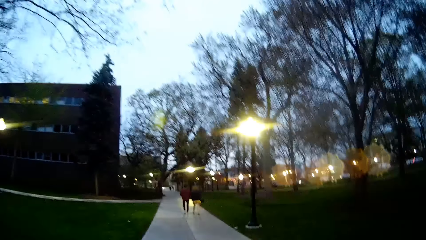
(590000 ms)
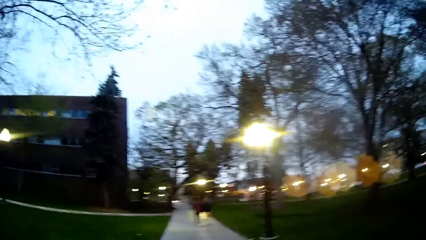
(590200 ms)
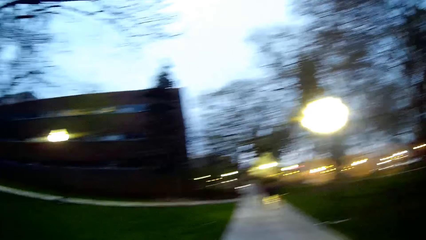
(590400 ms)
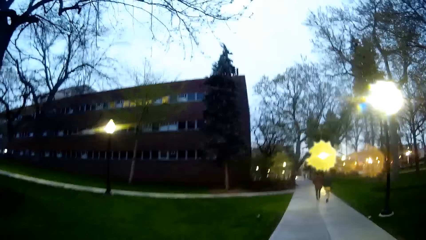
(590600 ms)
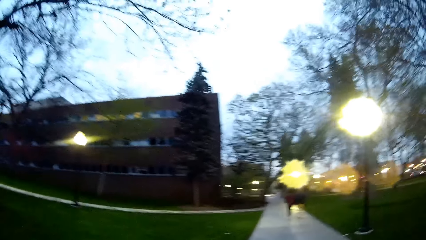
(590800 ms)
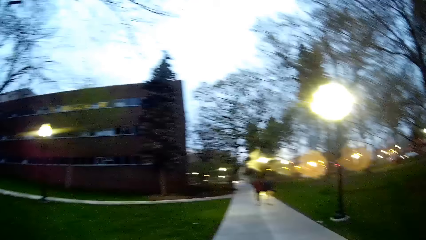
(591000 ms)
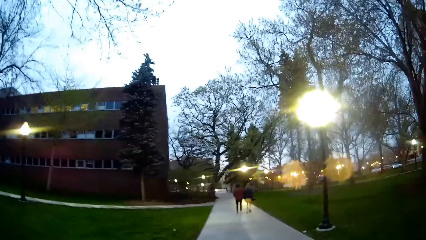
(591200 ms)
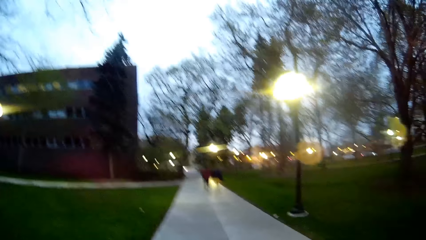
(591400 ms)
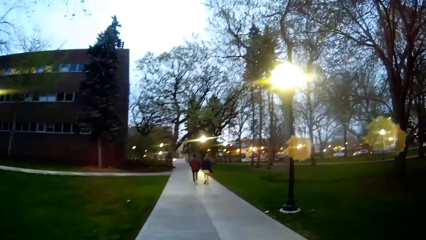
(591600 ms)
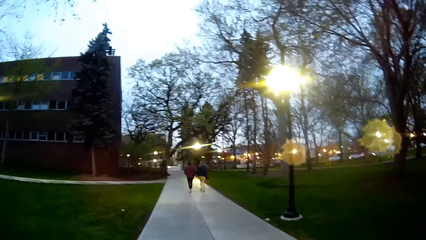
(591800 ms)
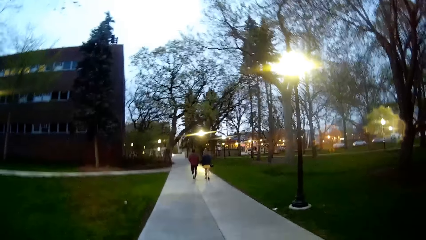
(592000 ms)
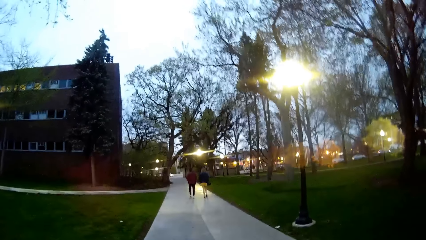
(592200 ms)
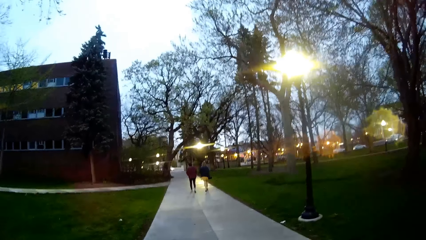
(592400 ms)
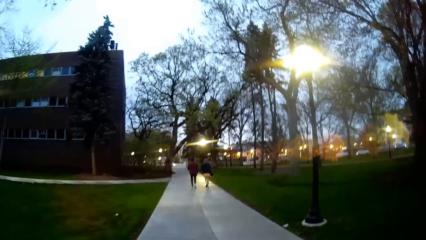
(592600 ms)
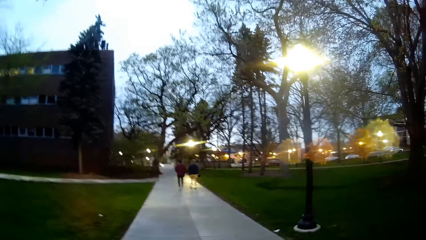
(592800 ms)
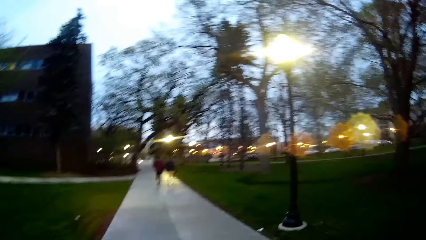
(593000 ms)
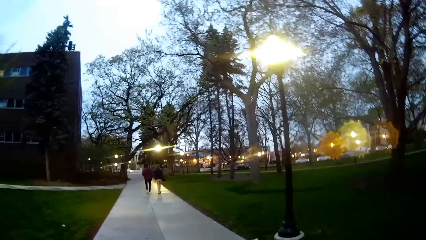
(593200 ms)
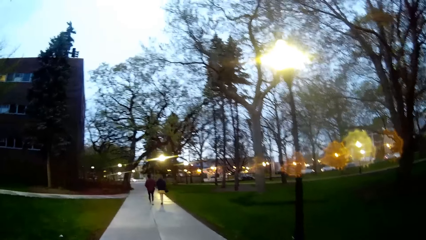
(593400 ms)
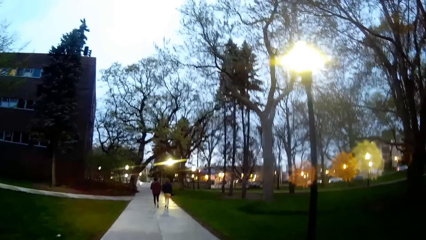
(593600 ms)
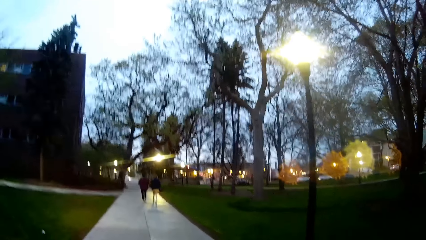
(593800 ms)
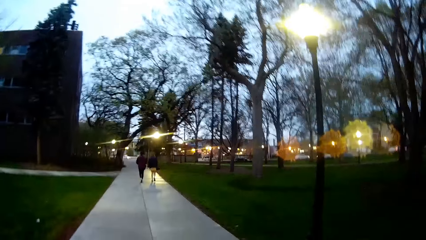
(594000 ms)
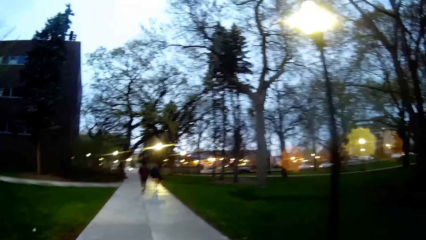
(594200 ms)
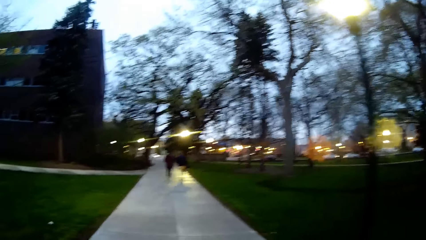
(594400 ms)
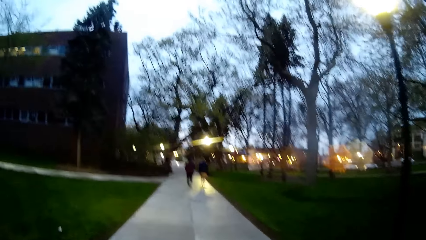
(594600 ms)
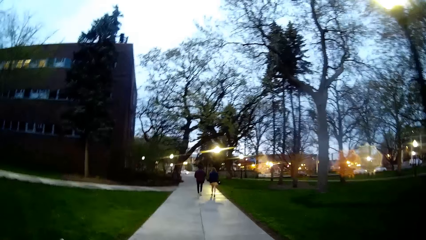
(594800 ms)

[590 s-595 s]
The camera wearer walks on the pavement.

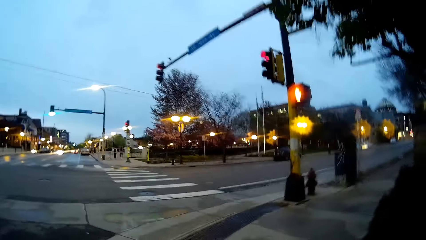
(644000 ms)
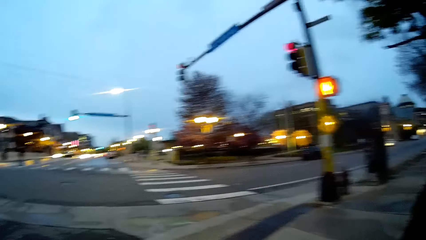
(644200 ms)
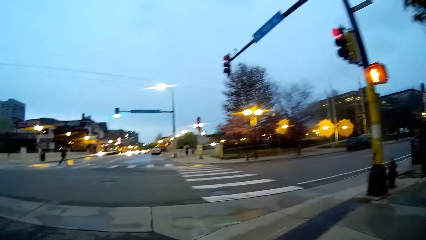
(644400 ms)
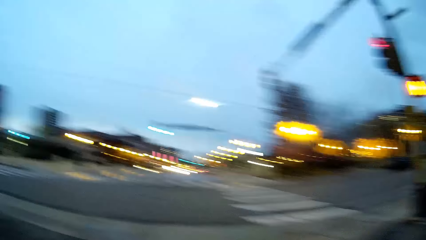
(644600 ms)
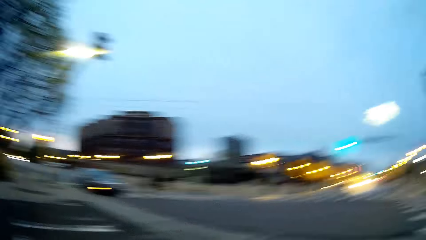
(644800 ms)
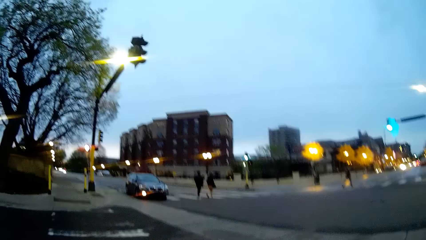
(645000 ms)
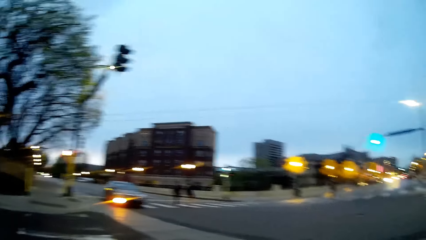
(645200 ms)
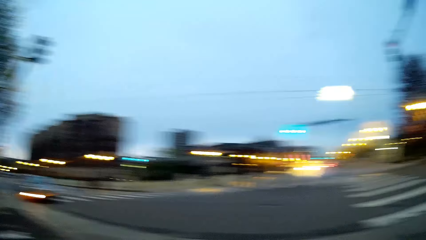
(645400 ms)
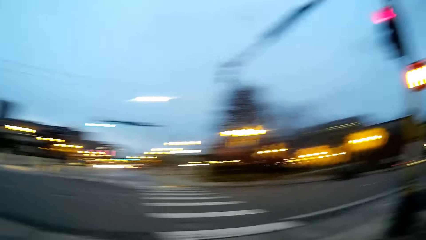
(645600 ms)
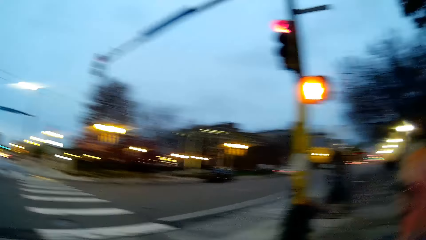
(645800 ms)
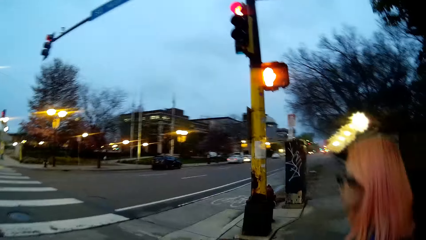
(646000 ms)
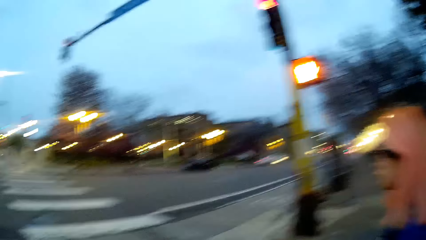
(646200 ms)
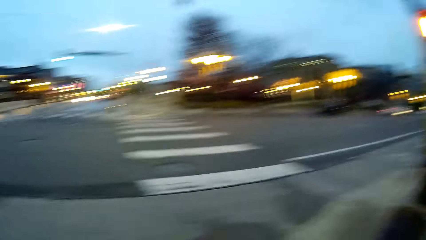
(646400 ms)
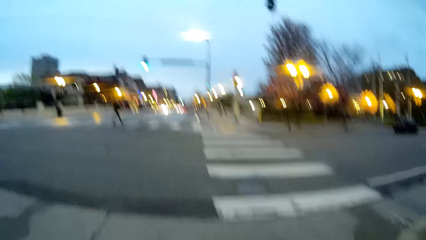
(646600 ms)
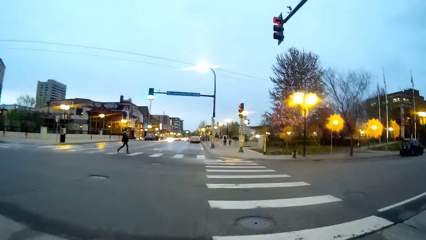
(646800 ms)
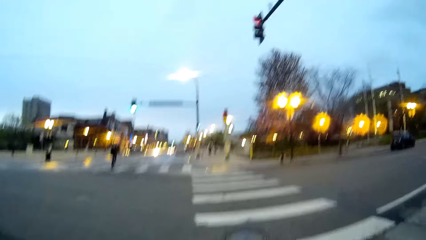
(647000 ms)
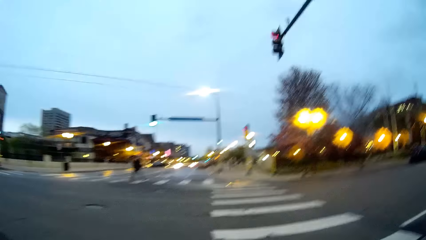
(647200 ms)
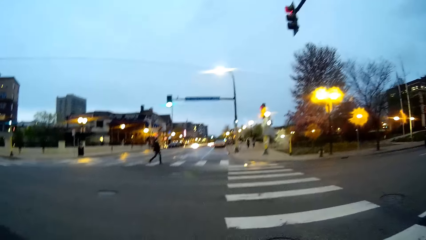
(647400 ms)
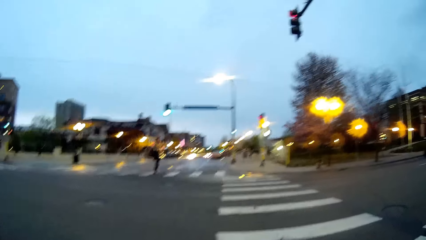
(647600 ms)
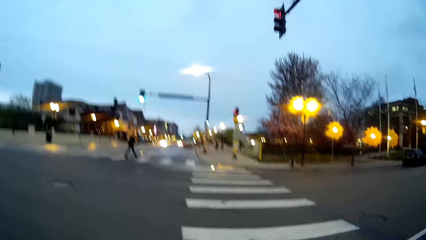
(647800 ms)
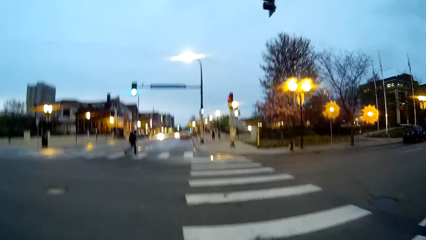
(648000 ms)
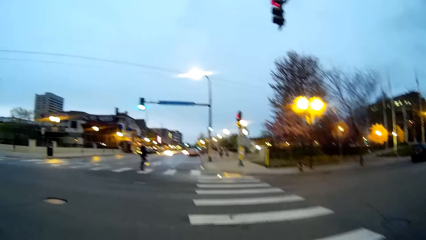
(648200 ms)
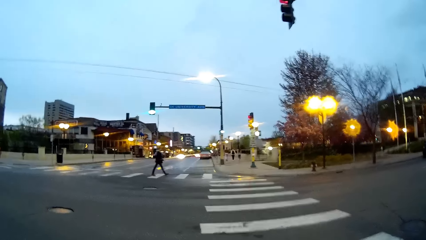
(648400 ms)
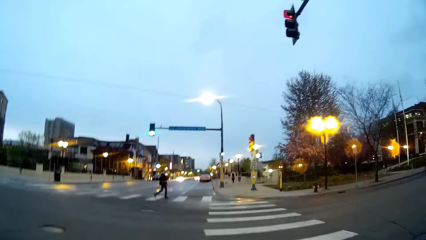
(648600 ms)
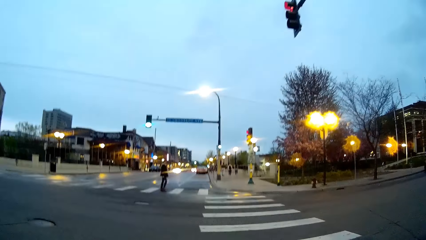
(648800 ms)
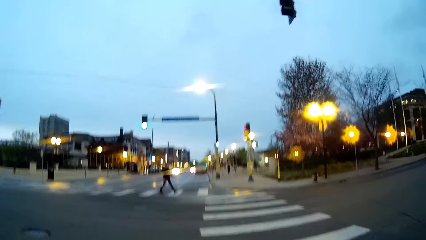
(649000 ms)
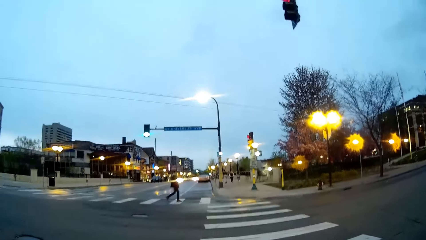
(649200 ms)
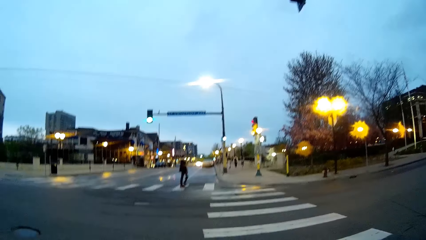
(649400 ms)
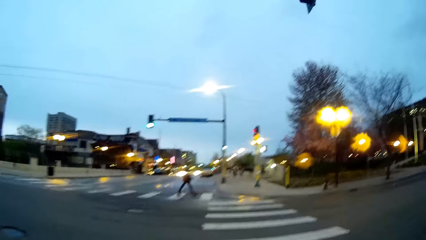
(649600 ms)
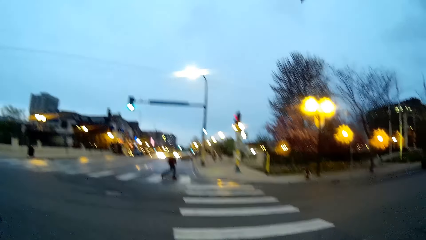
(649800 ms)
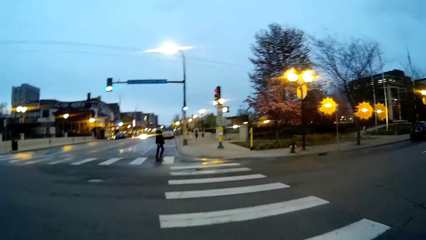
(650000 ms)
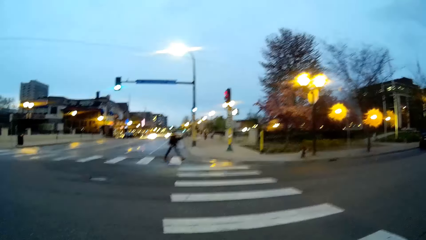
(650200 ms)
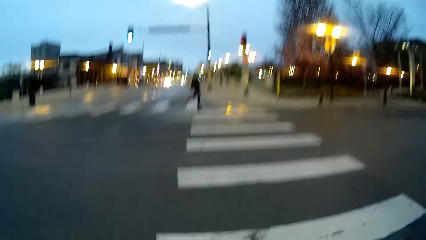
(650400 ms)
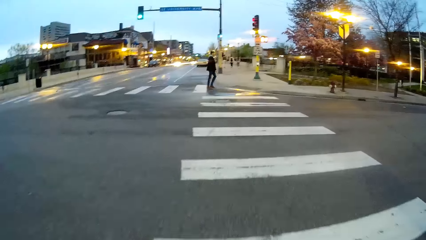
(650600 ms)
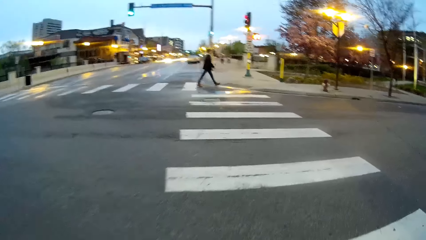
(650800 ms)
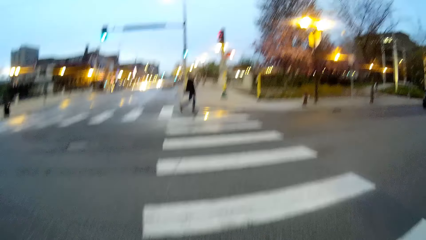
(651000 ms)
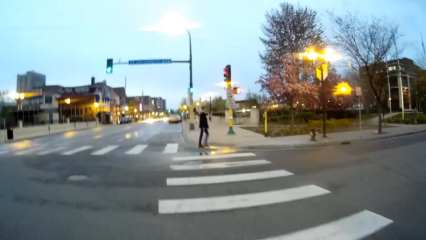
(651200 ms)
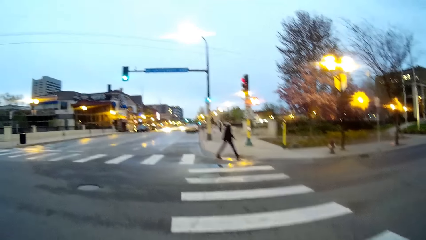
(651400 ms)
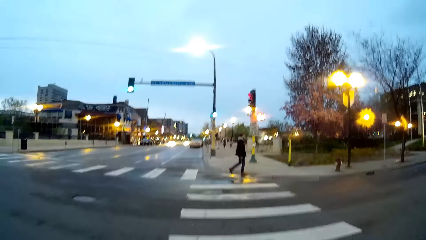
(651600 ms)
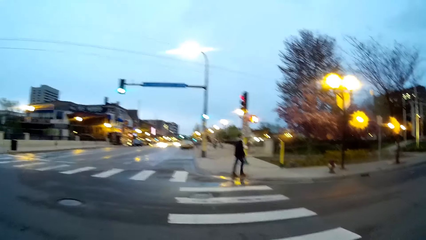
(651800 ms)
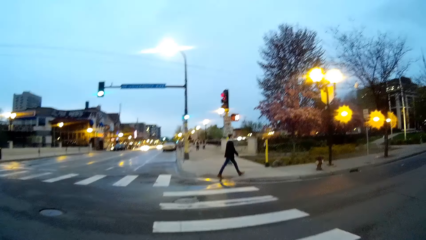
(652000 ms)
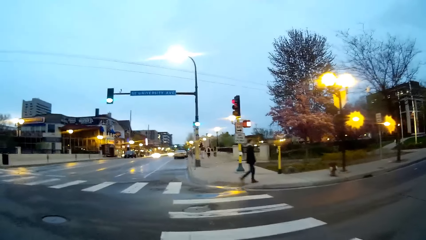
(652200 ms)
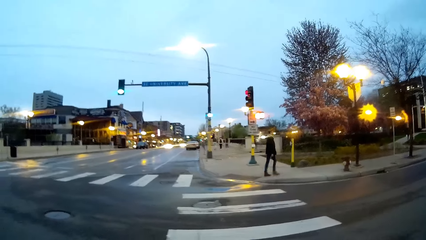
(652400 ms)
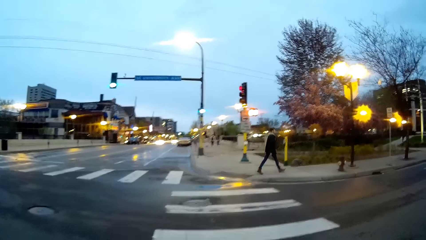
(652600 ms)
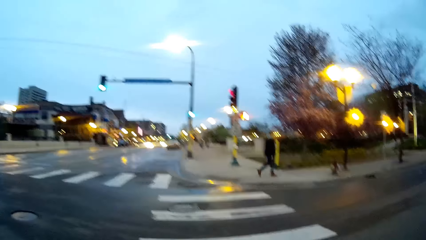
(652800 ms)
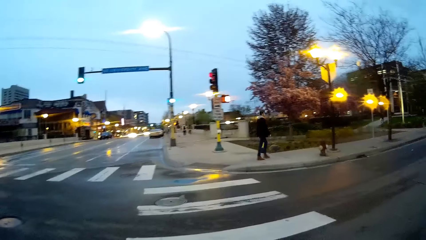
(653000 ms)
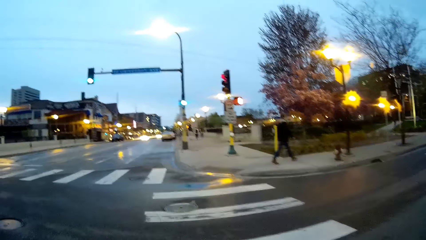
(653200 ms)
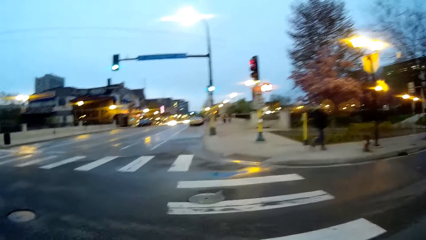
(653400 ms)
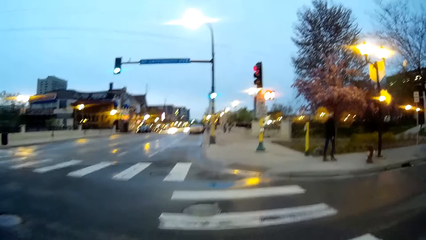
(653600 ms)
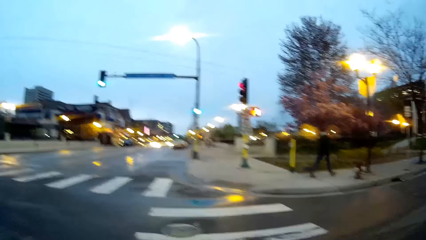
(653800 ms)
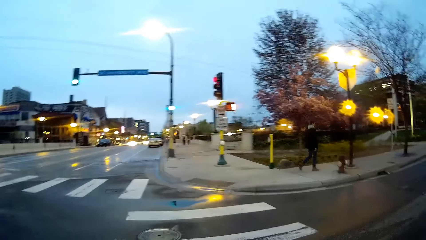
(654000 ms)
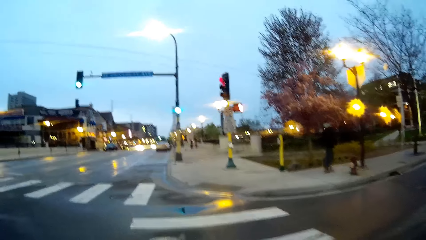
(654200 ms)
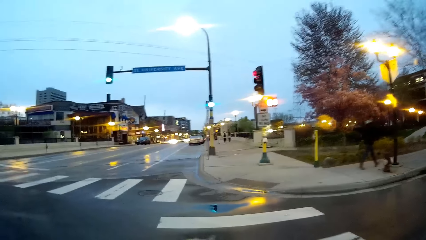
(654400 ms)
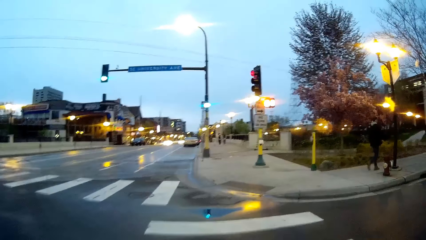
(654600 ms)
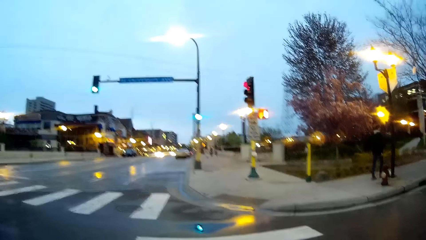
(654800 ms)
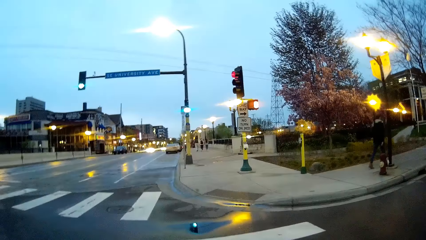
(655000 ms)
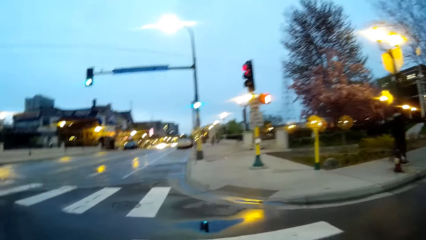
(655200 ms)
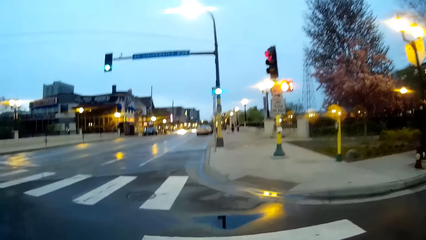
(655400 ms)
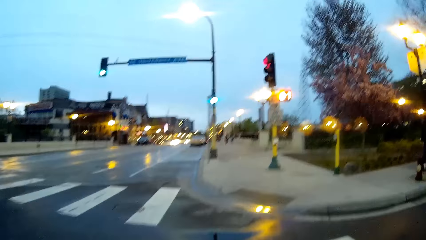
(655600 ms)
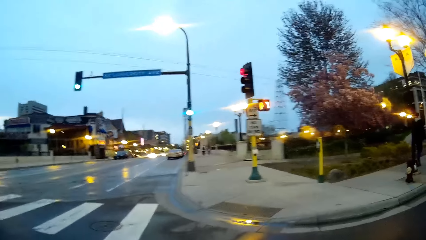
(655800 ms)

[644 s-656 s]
The camera wearer looks around. They walk across the road.
